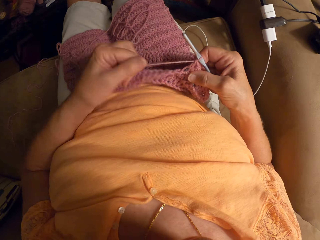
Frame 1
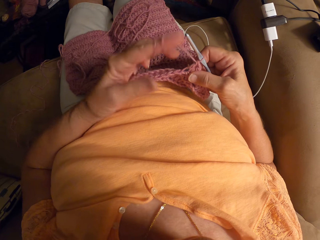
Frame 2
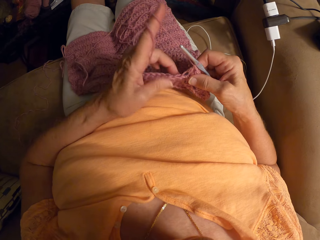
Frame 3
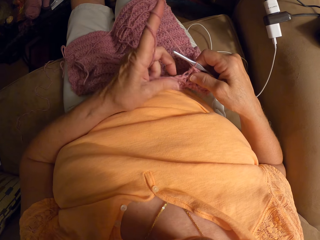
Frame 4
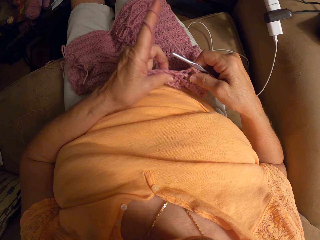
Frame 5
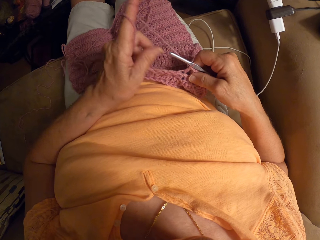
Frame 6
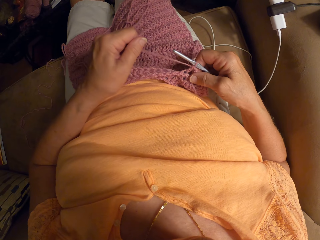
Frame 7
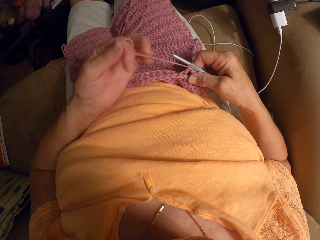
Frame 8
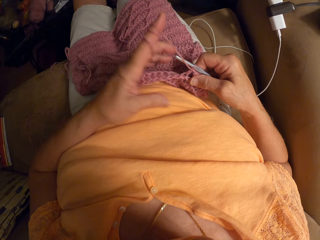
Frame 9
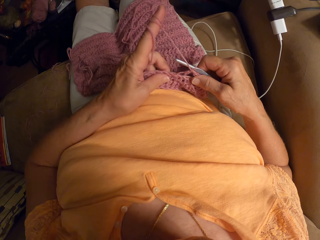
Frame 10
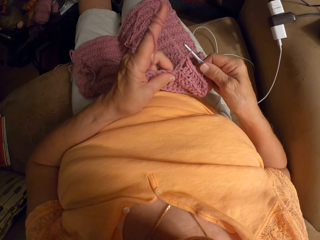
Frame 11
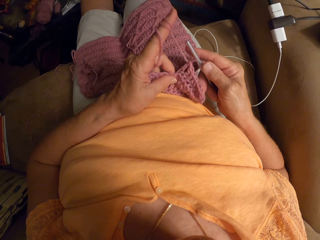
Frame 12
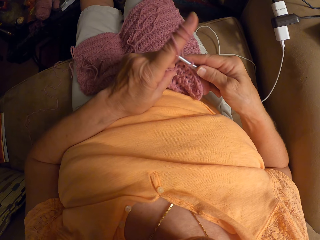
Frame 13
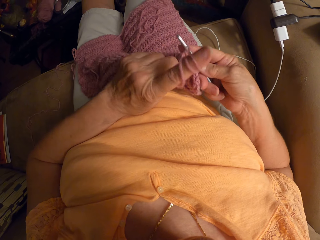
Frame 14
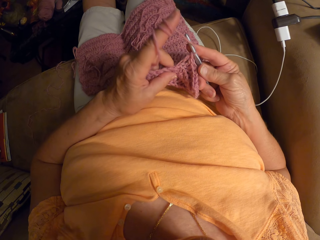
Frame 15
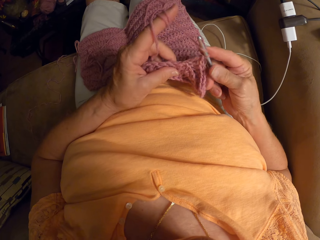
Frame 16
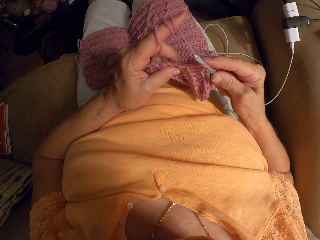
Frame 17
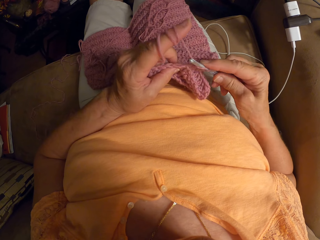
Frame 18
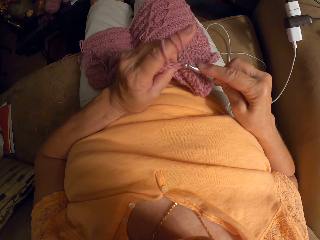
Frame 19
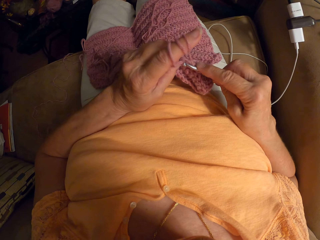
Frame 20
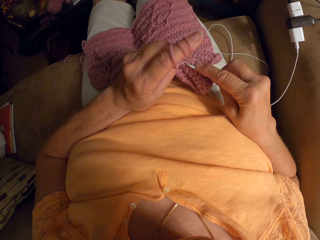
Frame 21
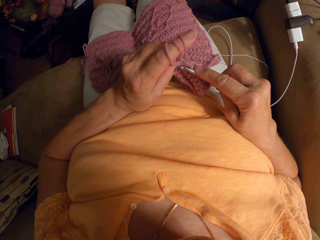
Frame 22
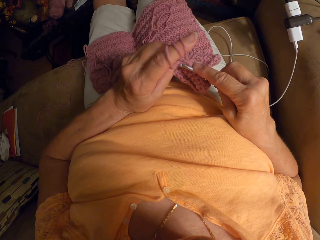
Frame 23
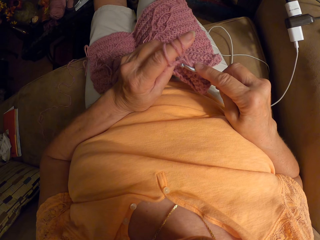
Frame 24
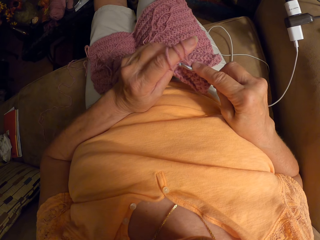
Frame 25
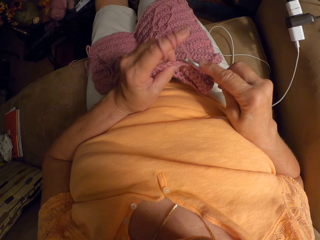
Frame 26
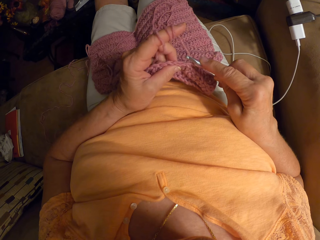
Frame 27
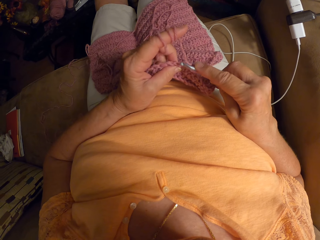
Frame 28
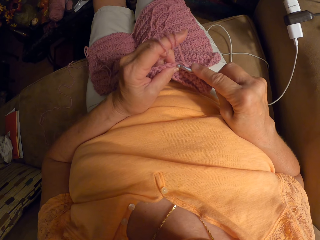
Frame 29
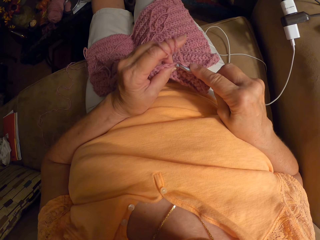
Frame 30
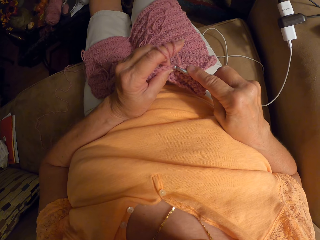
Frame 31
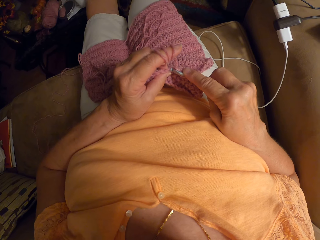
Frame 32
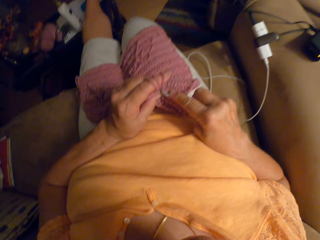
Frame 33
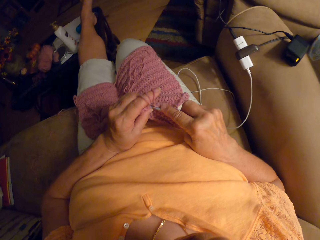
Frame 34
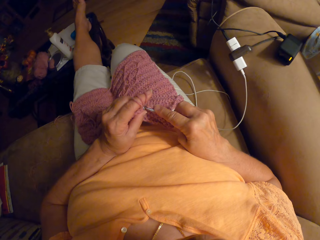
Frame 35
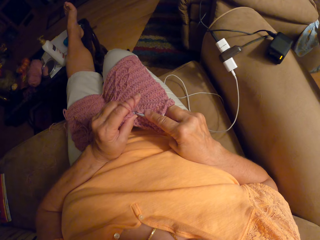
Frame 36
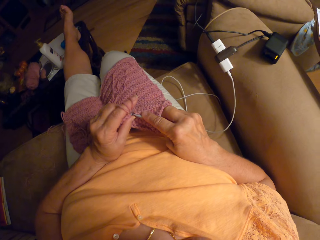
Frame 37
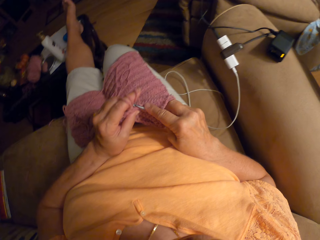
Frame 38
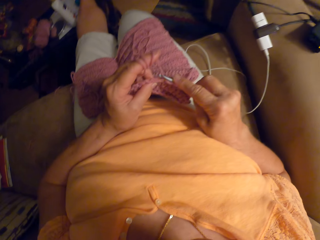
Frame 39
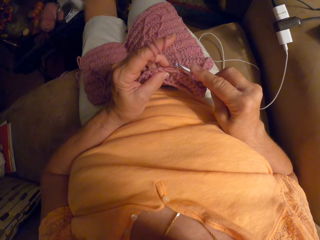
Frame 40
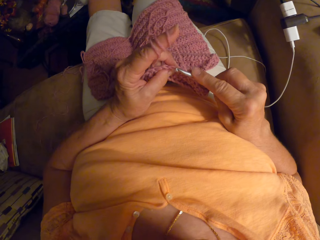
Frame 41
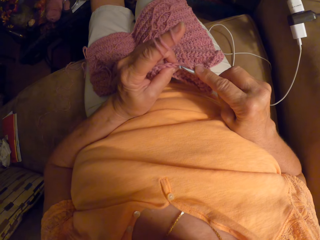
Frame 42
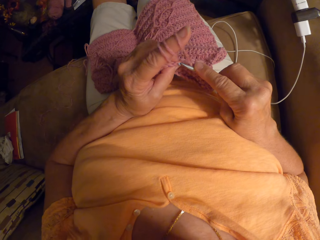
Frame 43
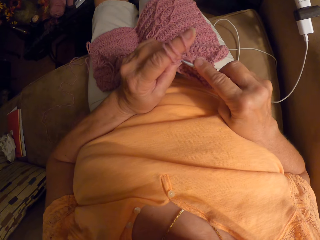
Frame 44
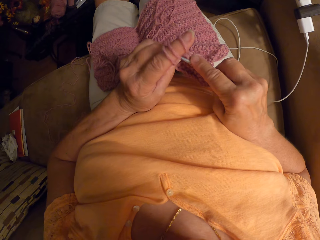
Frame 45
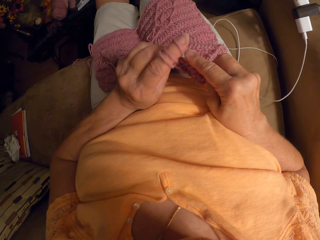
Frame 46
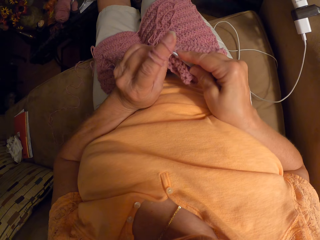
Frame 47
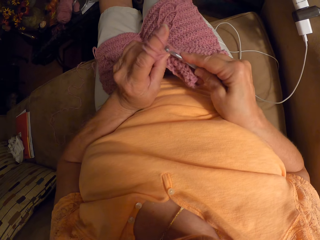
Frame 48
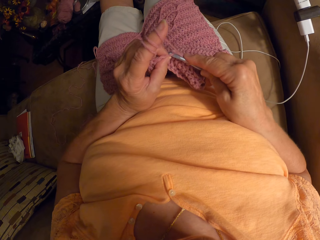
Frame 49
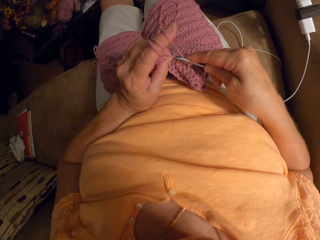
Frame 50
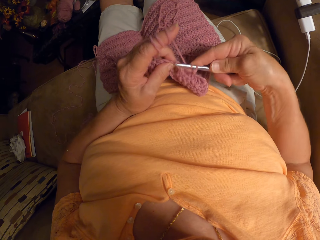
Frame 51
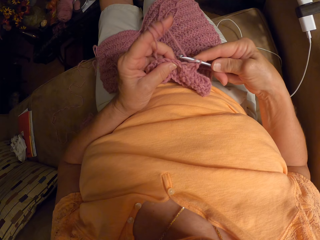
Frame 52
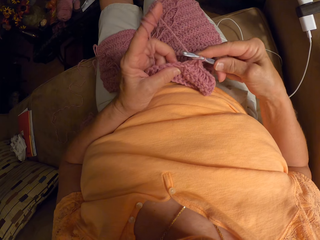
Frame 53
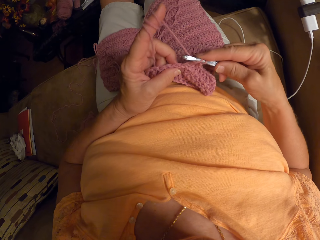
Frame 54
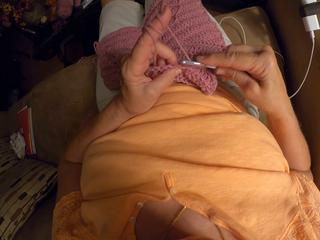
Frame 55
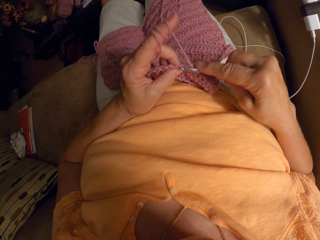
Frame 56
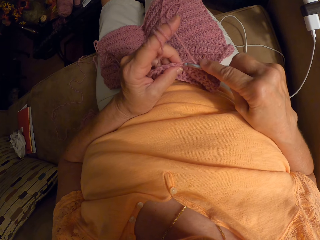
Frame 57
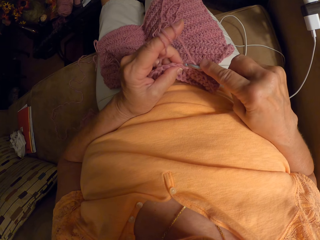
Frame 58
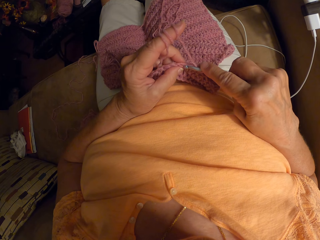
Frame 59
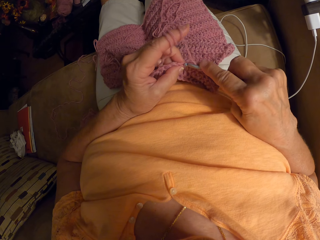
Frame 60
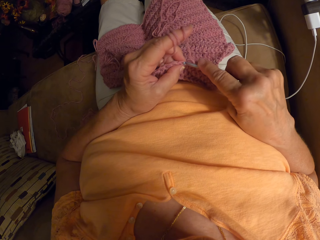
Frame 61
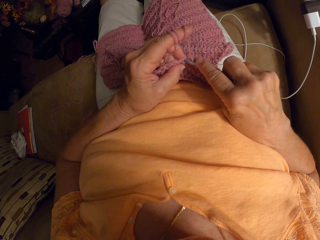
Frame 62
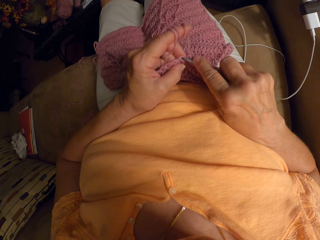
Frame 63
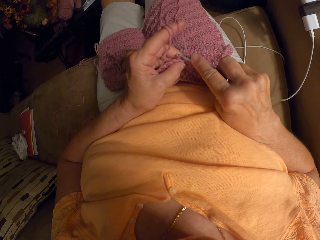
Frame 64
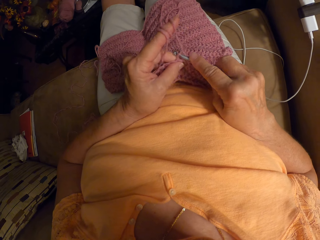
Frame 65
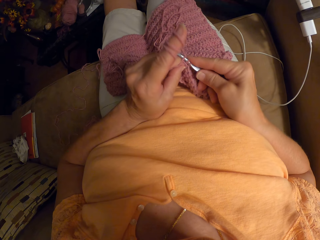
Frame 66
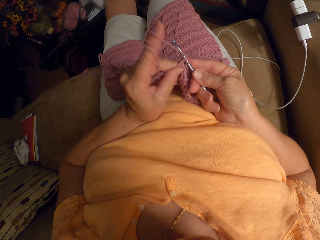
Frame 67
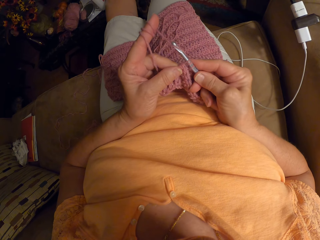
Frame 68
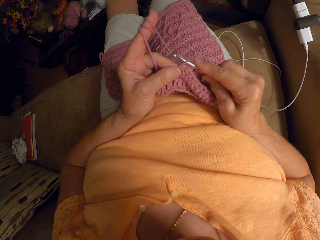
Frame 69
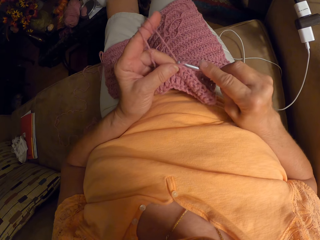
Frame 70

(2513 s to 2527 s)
The camera wearer rolls the wool on the finger. They continue crocheting the yarn with the crochet hook. They plait the cloth.

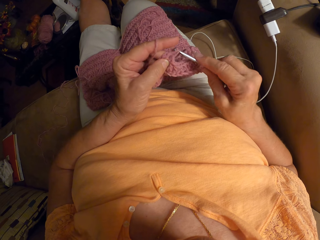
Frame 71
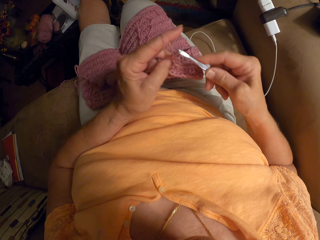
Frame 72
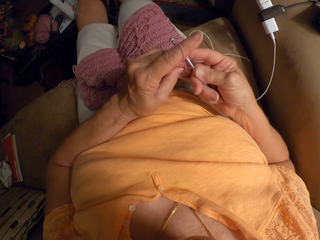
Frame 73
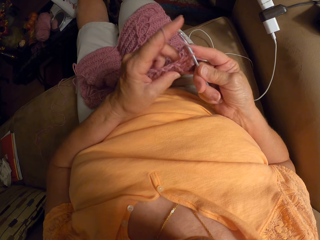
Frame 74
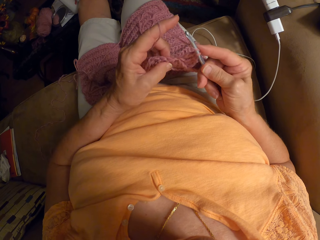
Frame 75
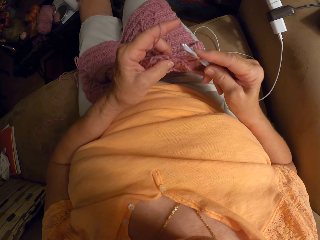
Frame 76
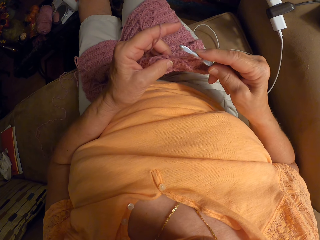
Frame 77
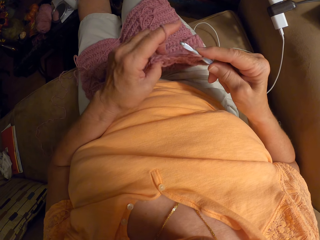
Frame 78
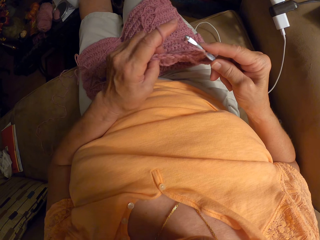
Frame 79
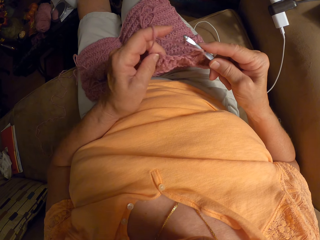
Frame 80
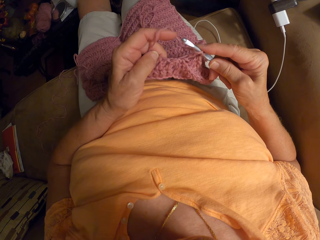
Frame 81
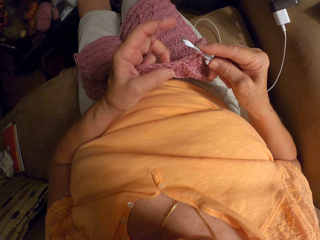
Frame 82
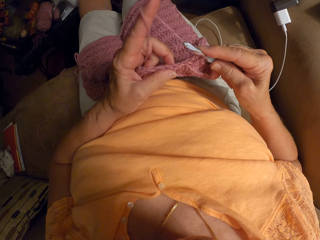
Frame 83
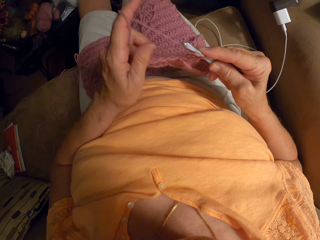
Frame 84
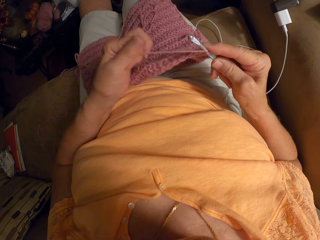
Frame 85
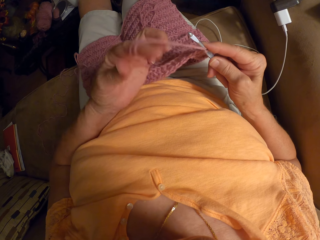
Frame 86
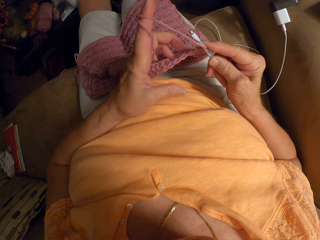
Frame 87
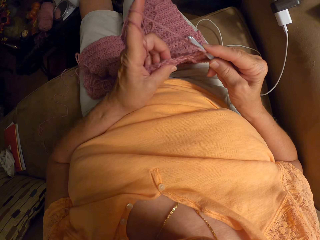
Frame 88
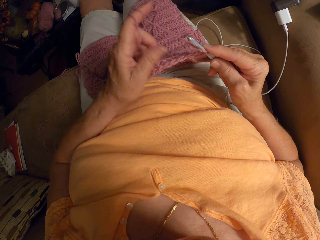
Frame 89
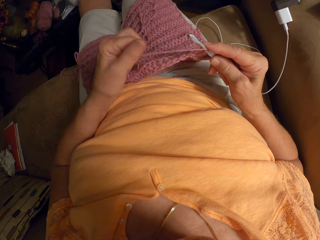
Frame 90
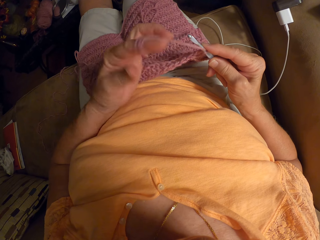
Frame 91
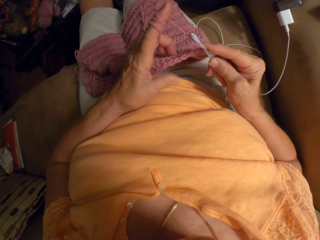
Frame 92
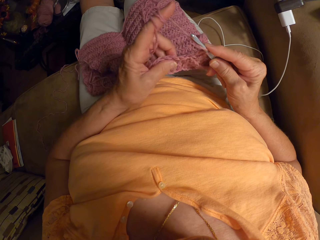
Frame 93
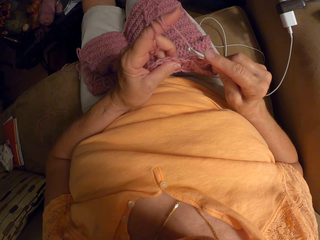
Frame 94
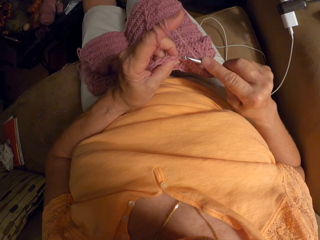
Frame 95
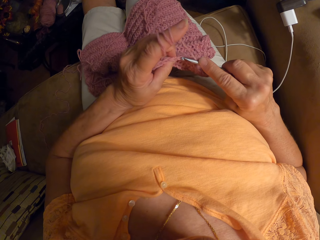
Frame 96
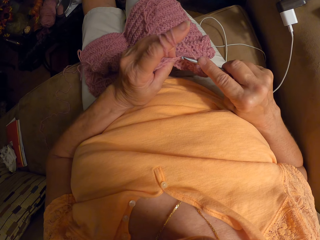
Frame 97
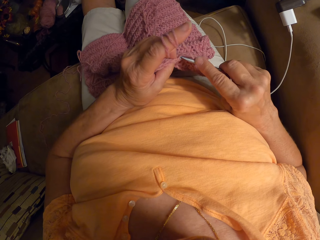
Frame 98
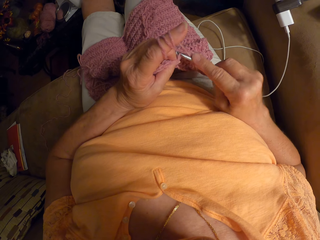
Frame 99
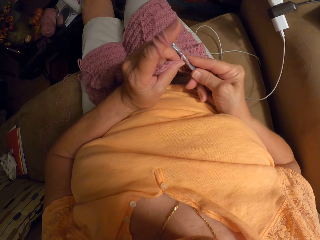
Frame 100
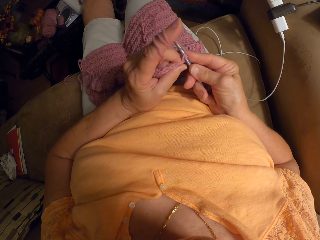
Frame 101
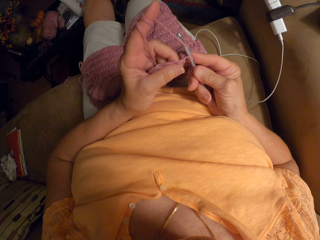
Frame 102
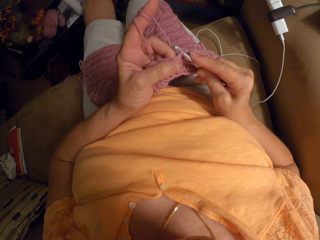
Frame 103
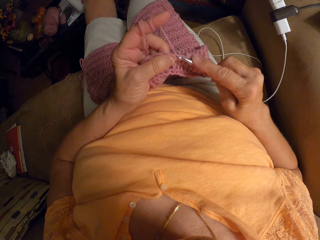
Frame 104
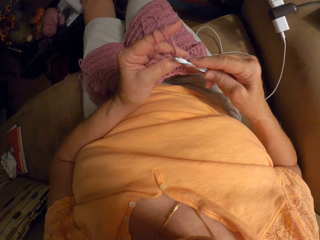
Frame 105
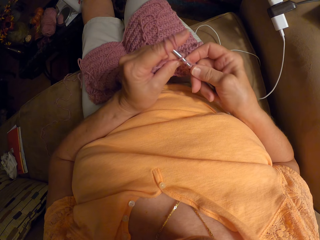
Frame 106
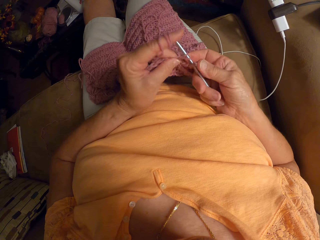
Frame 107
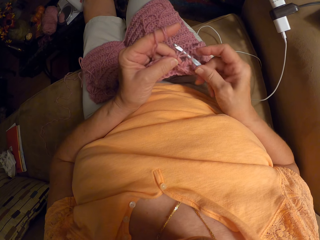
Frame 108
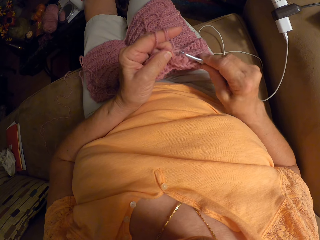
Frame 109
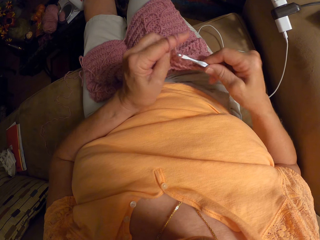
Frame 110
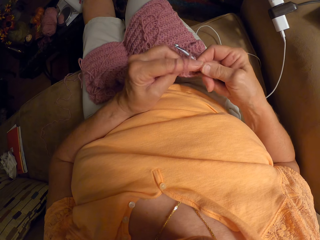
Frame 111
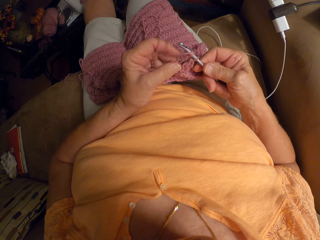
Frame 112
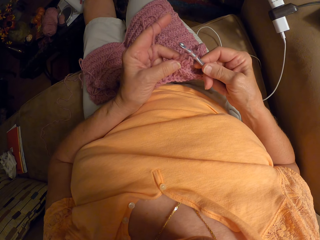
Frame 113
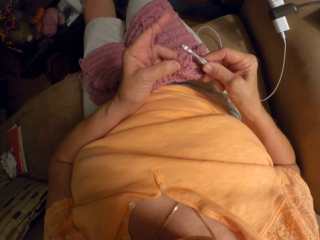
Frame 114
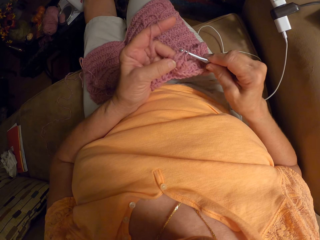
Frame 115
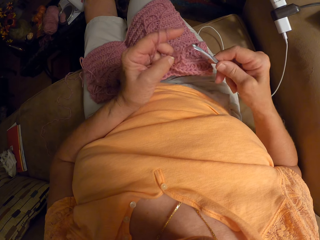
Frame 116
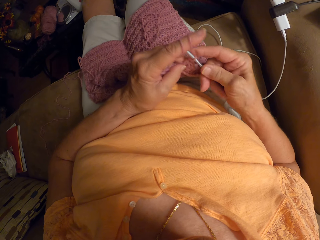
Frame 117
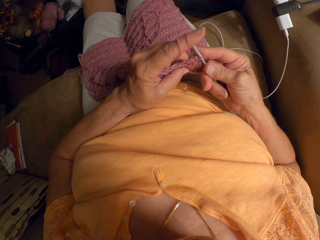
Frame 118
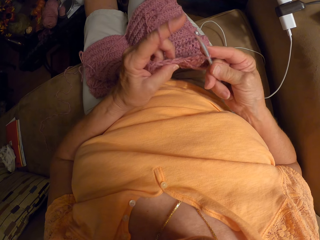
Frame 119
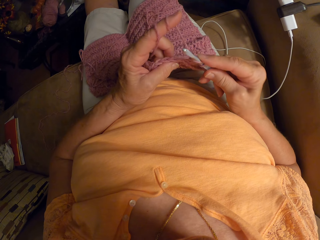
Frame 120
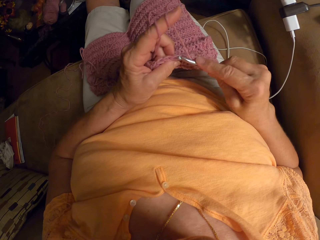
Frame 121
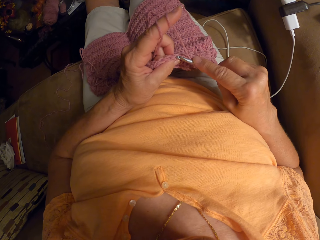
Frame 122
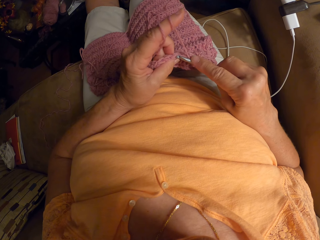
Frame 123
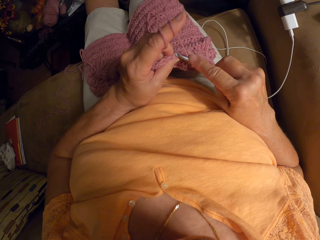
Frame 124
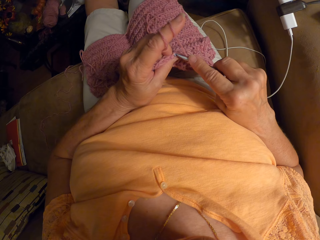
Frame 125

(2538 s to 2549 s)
The camera wearer rolls the wool on the finger. They plait the cloth.
